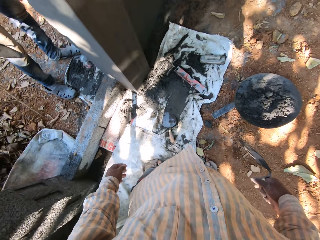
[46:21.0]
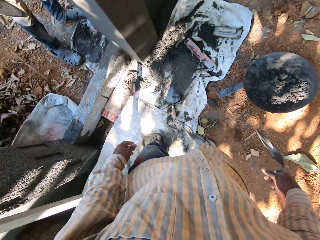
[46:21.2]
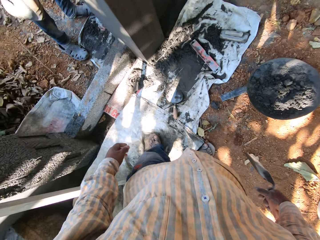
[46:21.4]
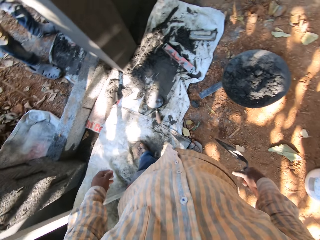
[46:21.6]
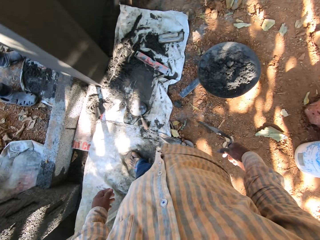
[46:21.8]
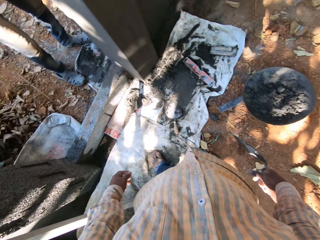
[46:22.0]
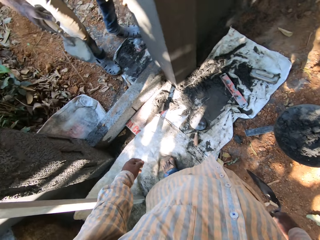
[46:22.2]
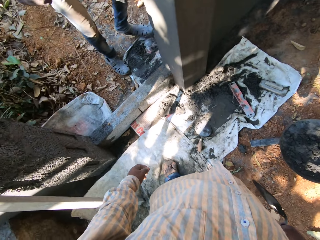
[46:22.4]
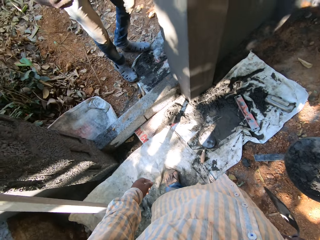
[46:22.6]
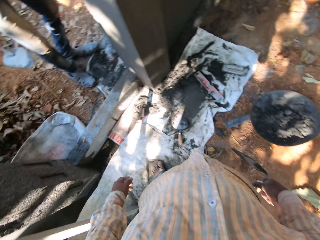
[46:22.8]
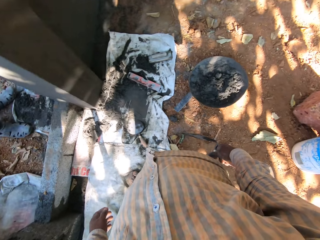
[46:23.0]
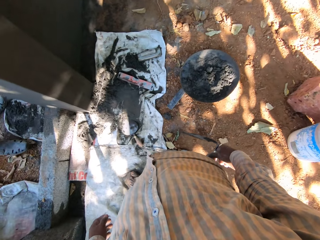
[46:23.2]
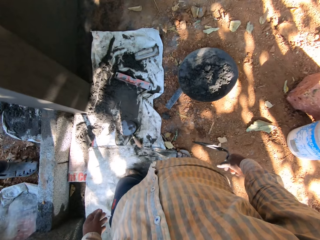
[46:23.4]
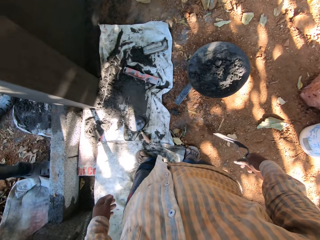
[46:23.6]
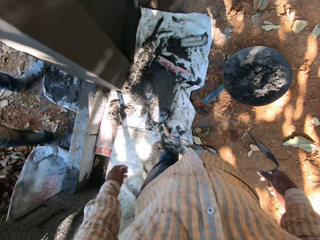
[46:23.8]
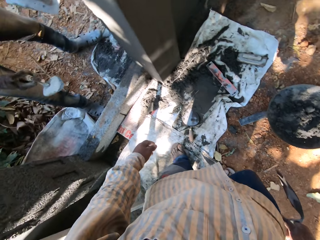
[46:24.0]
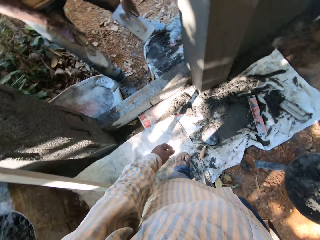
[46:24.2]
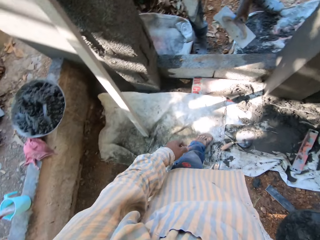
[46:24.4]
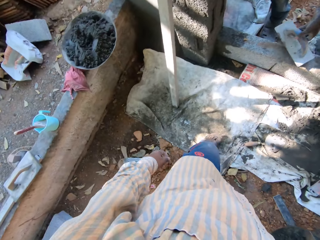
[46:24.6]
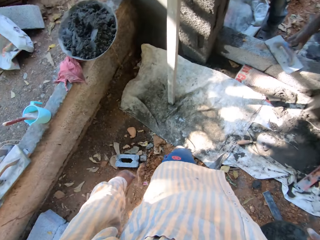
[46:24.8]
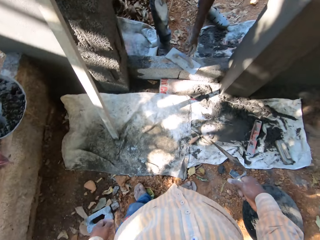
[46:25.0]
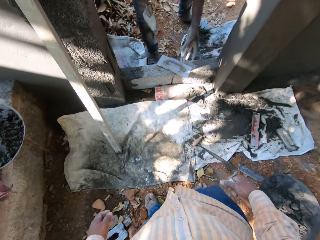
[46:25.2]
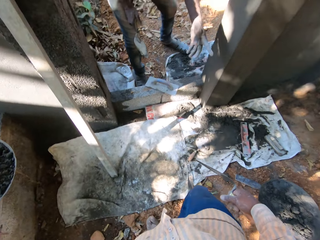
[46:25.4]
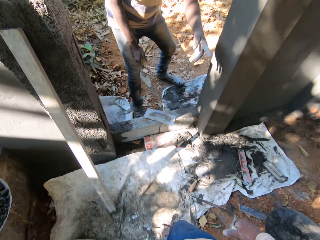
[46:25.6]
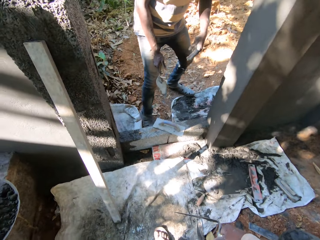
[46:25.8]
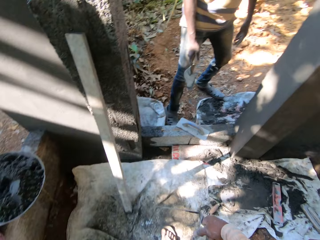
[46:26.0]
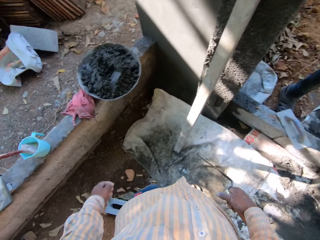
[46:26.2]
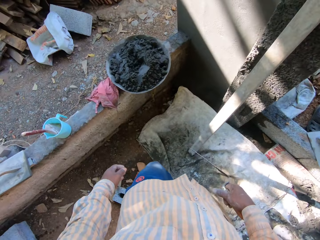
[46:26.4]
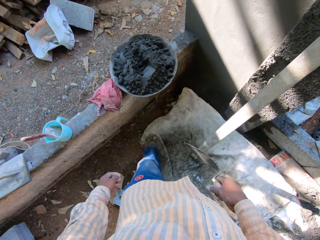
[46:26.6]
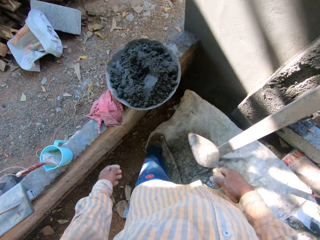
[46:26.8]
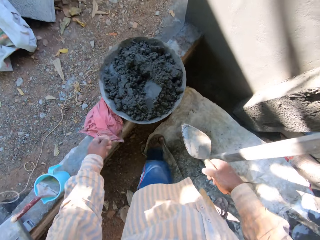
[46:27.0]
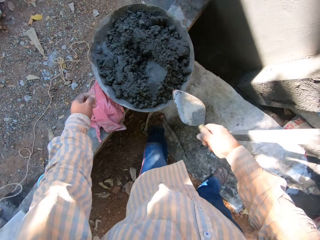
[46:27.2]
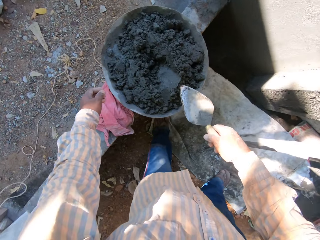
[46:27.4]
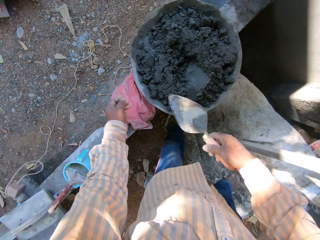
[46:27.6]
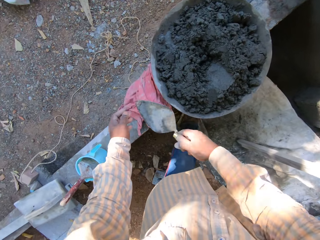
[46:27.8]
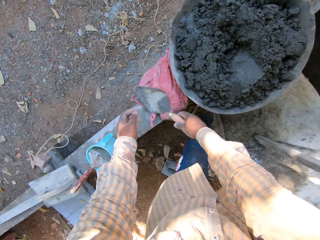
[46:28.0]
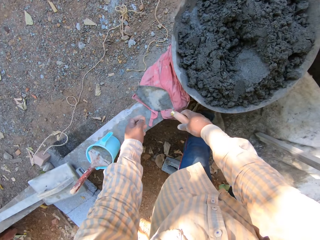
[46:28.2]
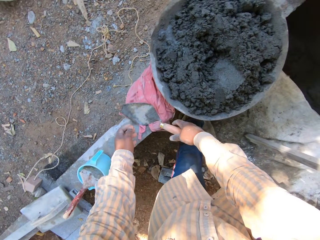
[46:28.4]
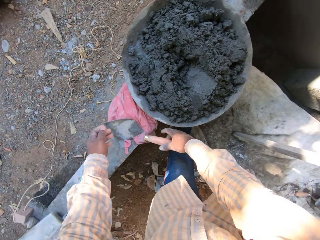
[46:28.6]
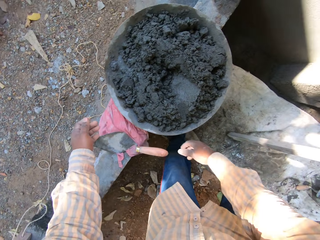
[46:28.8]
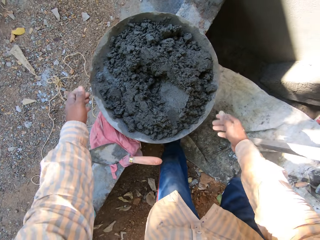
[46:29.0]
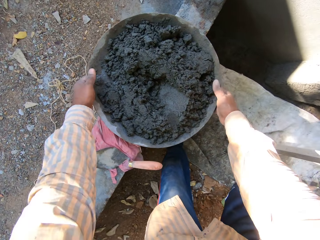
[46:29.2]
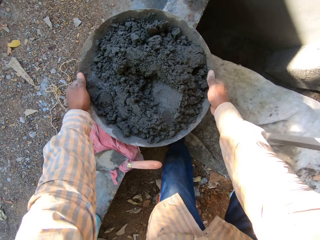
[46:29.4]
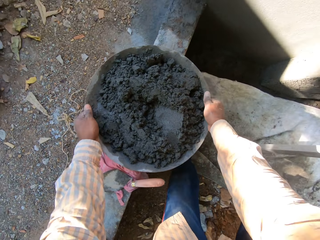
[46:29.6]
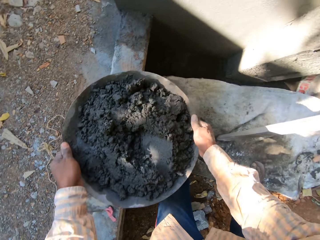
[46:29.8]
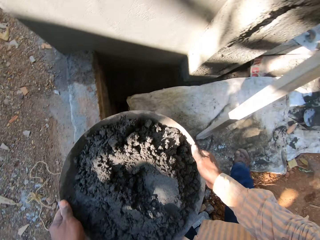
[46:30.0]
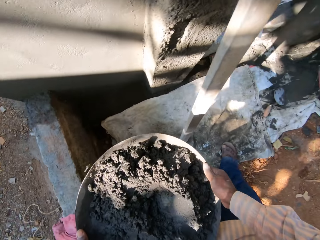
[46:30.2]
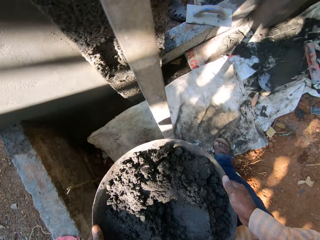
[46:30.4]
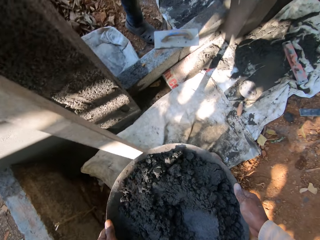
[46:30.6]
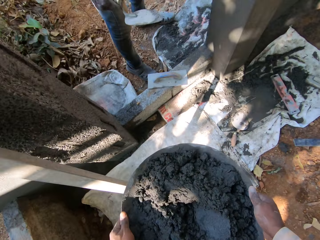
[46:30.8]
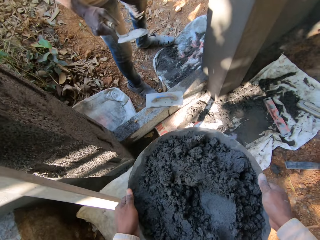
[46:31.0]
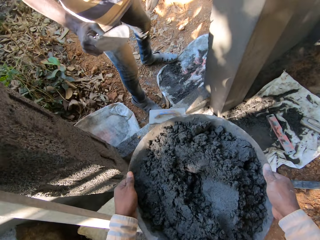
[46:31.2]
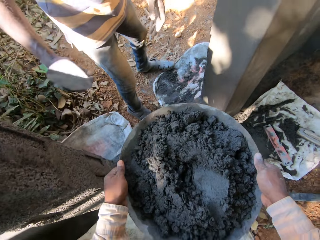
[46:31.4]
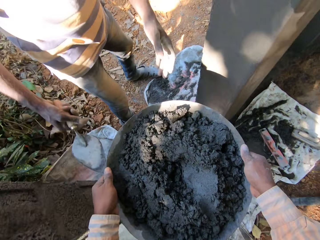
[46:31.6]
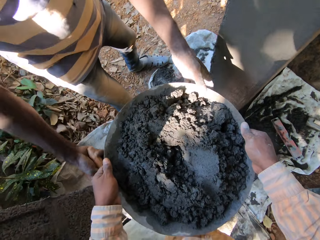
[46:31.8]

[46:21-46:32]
The camera wearer walks. A man drops a wooden trowel on the floor with his left hand. The camera wearer drops the trowel on the wall with his right hand. He picks up a head pan from the wall with both hands. He touches sand.

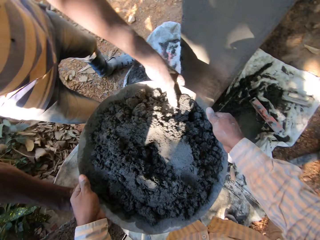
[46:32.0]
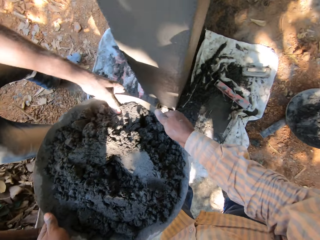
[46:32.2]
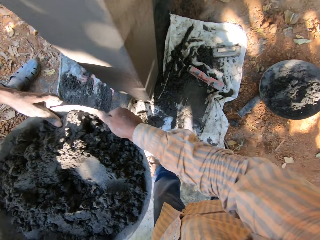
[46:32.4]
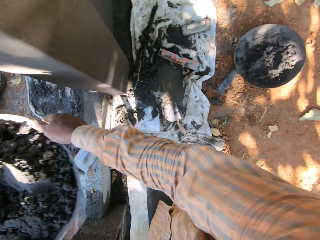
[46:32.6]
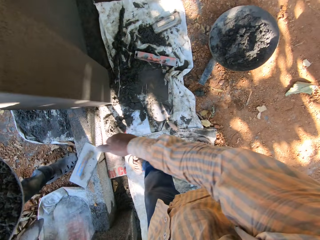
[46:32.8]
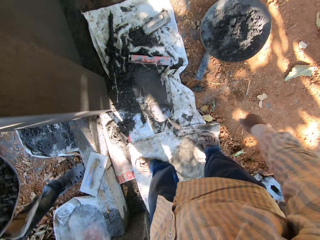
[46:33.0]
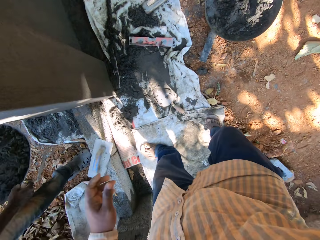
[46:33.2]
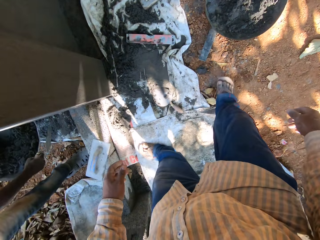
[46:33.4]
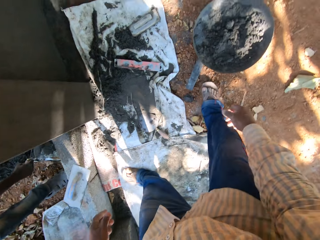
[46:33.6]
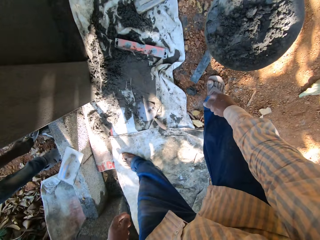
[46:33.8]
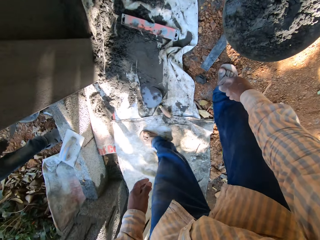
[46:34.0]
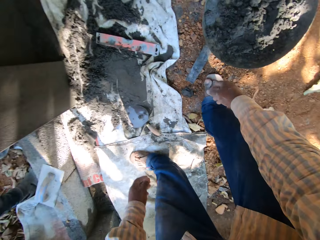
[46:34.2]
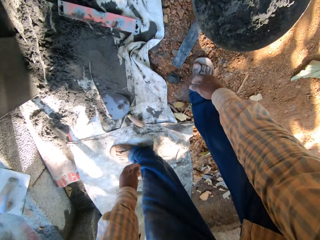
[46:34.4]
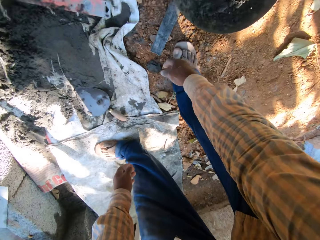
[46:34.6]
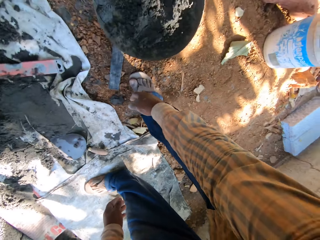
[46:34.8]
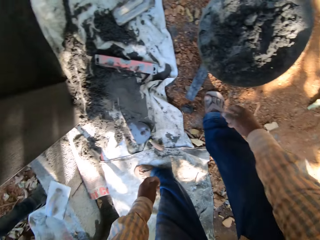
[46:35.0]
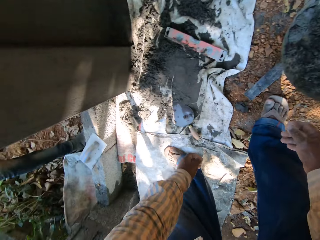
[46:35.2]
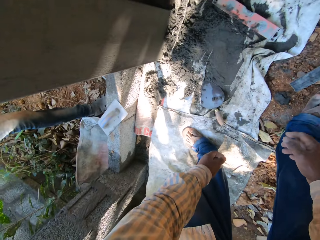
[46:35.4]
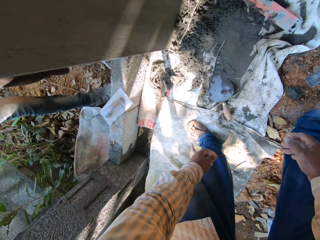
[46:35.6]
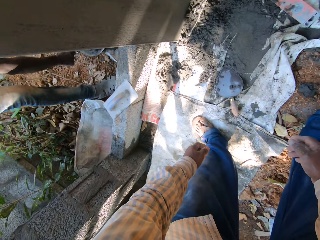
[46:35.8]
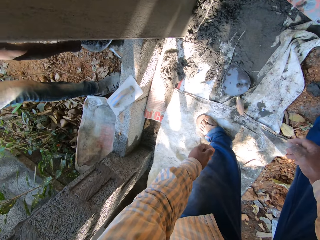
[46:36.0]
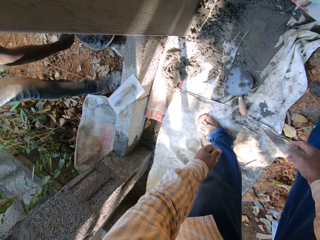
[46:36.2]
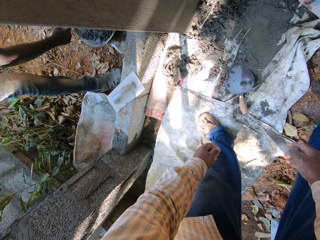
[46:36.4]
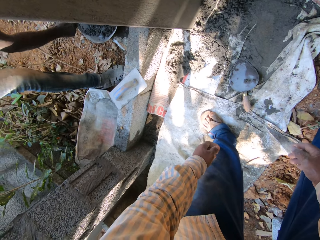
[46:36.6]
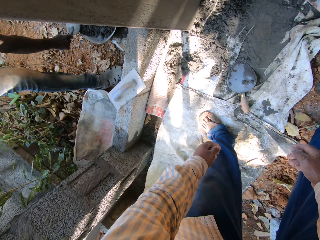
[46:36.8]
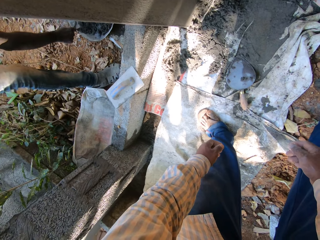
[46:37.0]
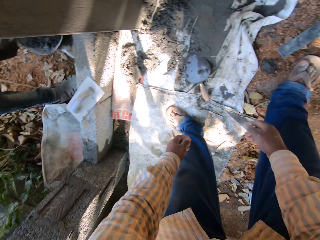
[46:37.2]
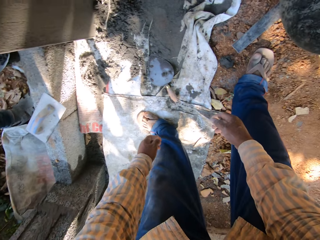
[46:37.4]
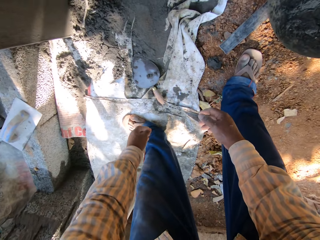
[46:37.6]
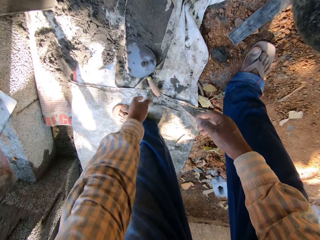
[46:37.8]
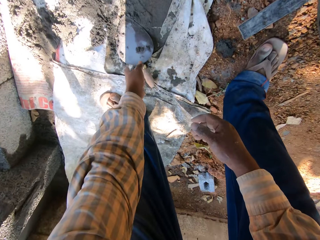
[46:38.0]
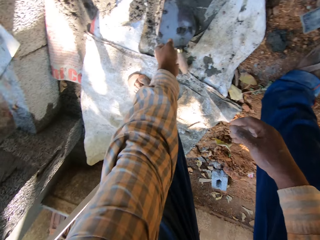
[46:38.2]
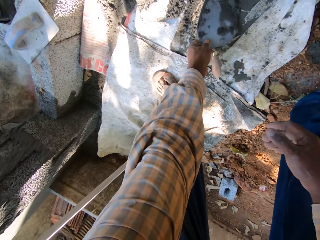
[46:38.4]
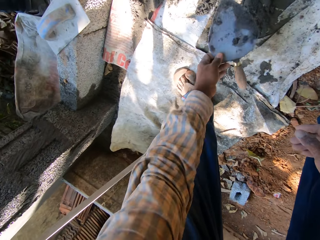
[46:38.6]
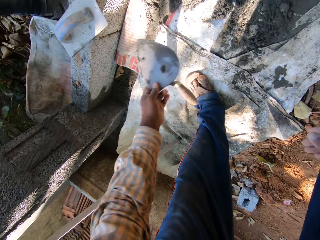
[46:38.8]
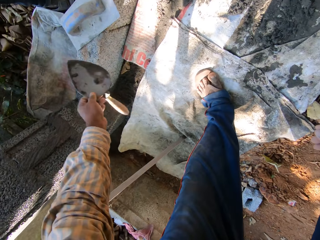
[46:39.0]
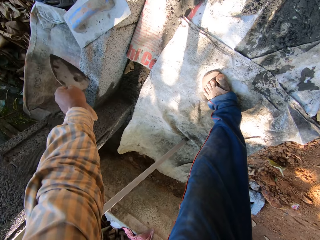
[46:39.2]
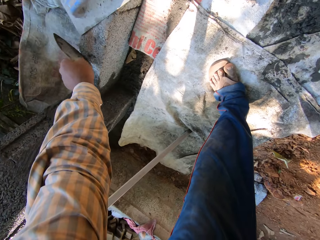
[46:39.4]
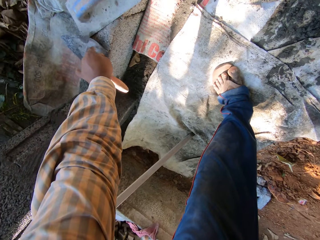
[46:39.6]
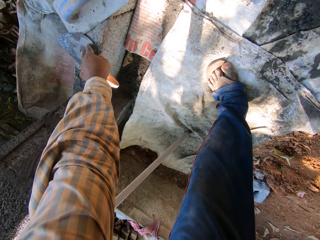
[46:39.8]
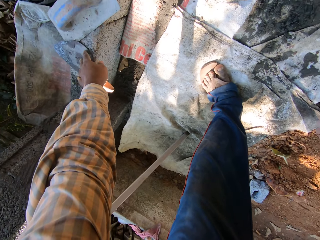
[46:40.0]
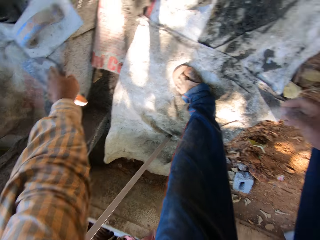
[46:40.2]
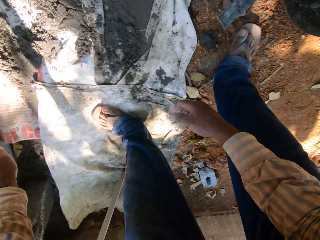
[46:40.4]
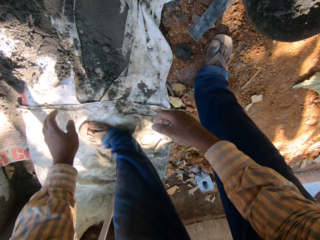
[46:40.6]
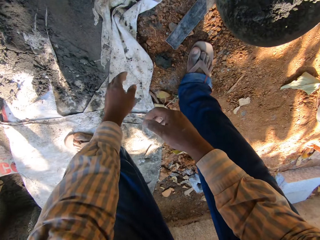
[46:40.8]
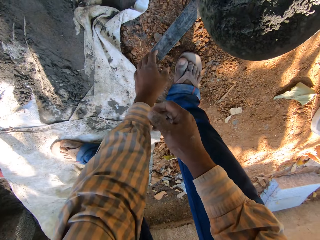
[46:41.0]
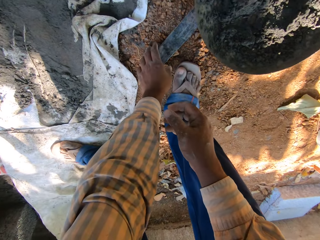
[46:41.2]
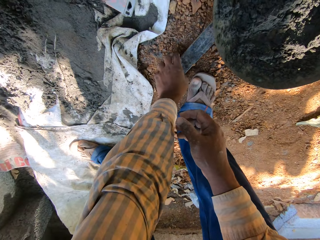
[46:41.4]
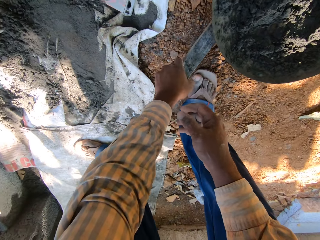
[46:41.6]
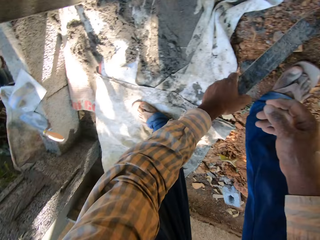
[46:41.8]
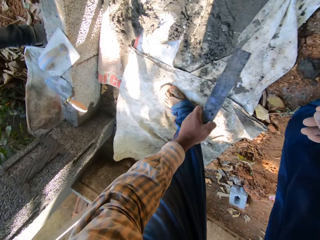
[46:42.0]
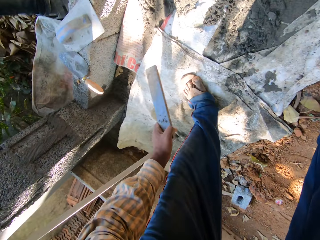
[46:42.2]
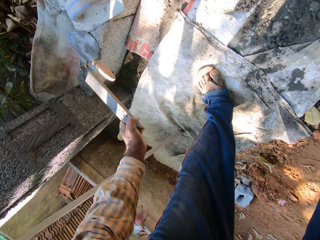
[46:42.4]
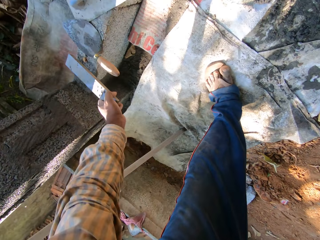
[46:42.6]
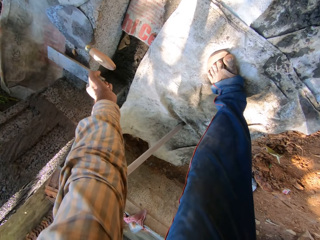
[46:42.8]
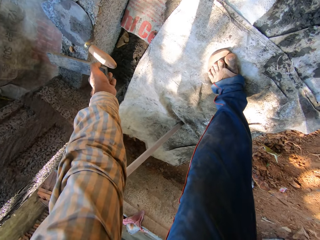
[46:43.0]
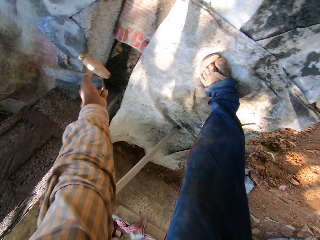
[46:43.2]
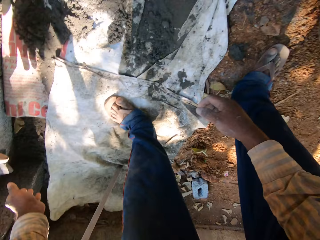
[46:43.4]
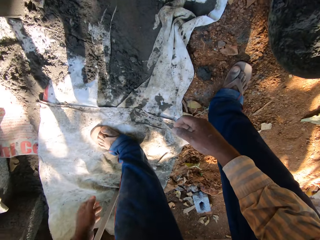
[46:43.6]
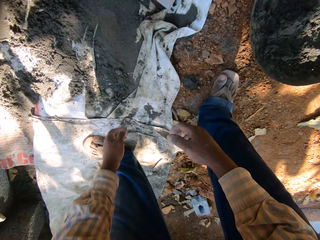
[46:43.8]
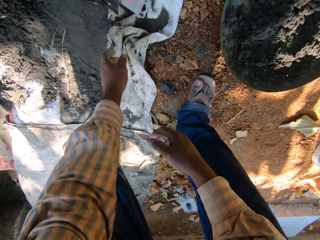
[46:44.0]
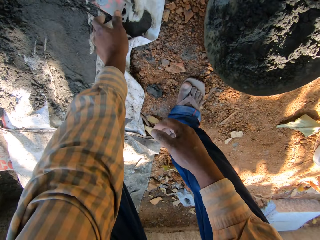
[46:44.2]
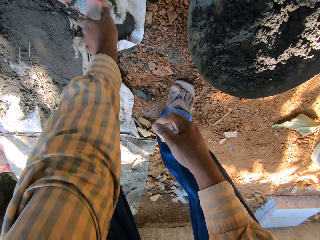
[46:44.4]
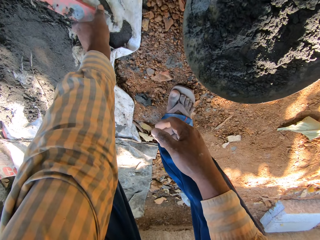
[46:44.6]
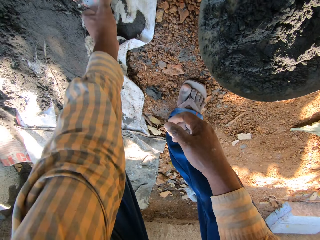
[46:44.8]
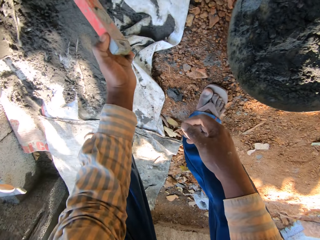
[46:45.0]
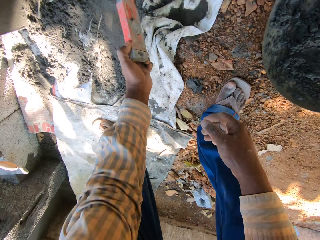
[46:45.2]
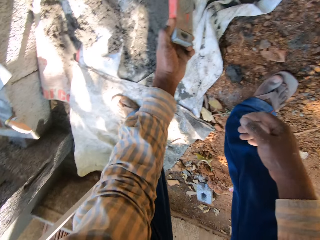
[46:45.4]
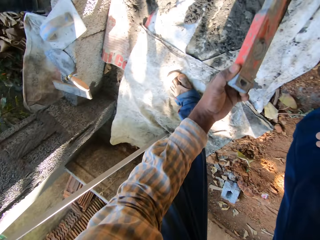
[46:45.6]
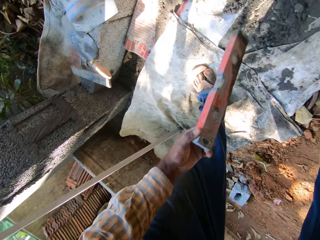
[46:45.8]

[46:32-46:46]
The camera wearer gives a man sand. He passes the head pan to the man. The man drops the head pan on the floor. He stirs cement in the head pan with the trowel with his right hand. The camera wearer picks up a trowel from the floor with his left hand. He touches a spoon. He drops the trowel on the floor. He picks up a piece of wood from the floor with his left hand. He drops the piece of wood on the floor. He picks up a spirit level from the floor with his left hand.
